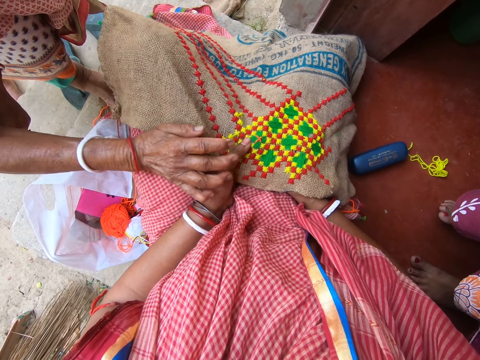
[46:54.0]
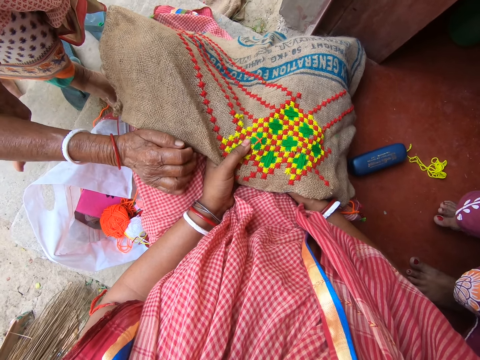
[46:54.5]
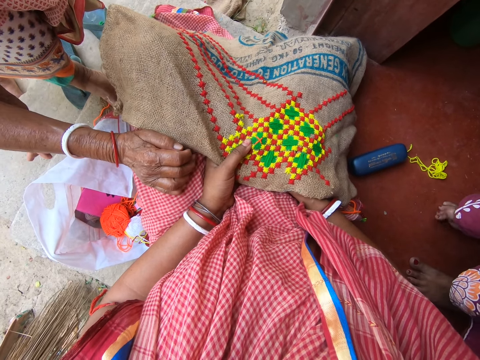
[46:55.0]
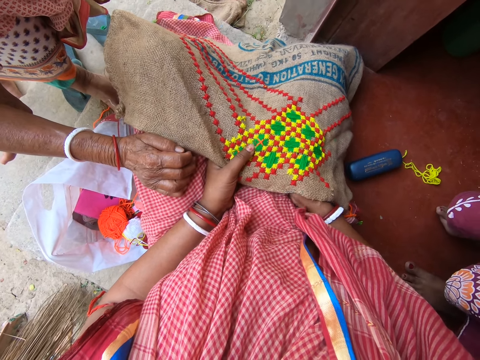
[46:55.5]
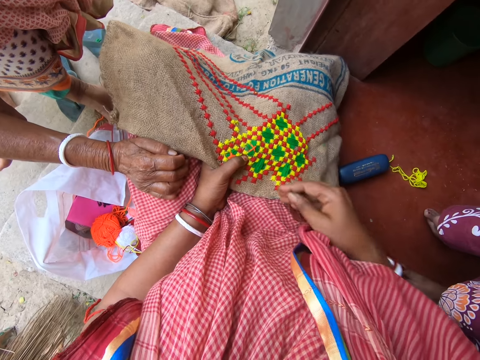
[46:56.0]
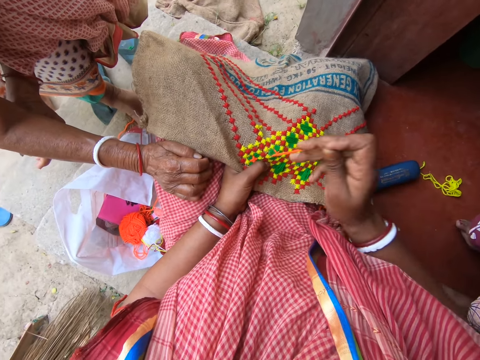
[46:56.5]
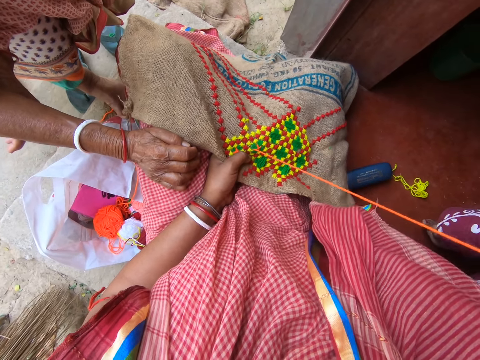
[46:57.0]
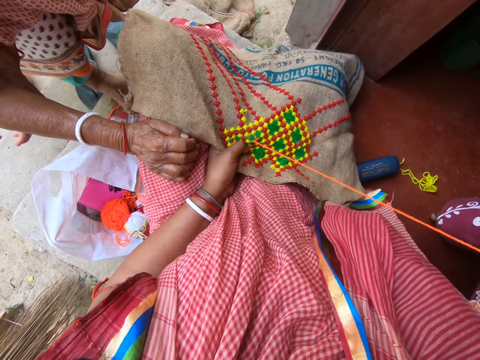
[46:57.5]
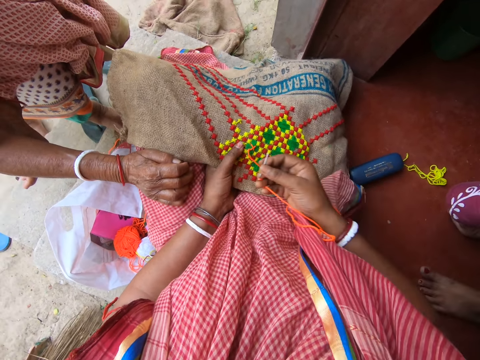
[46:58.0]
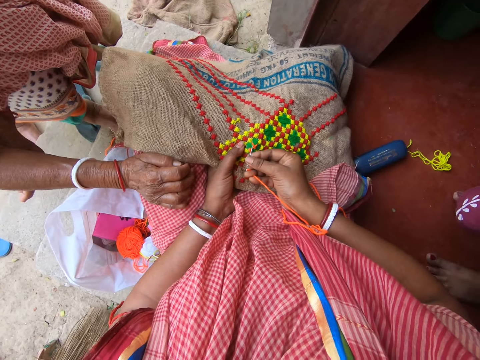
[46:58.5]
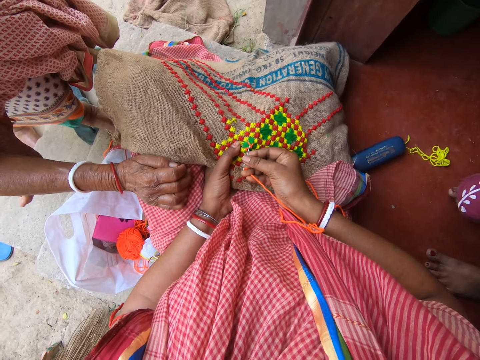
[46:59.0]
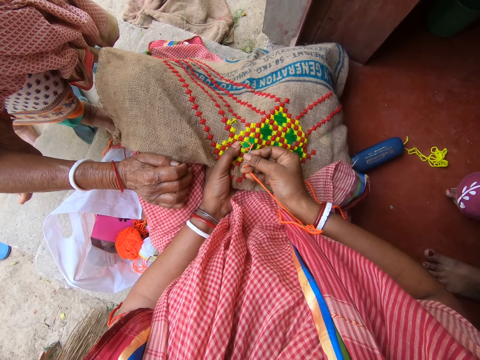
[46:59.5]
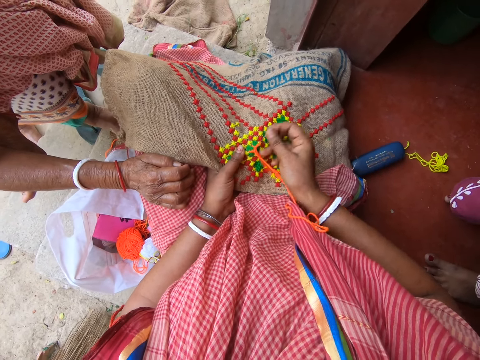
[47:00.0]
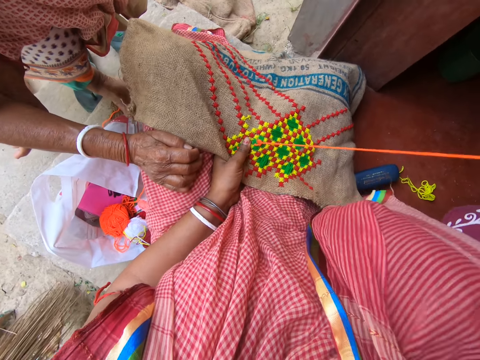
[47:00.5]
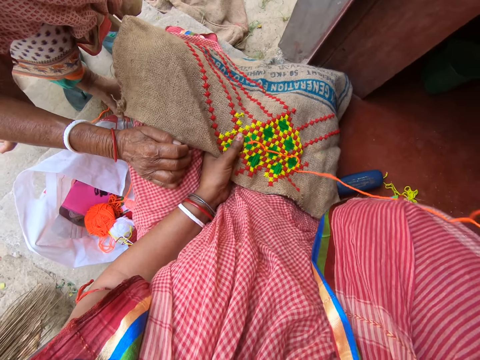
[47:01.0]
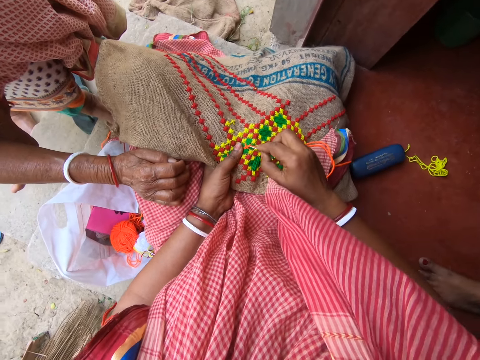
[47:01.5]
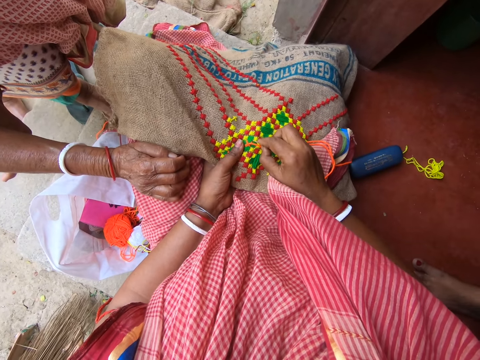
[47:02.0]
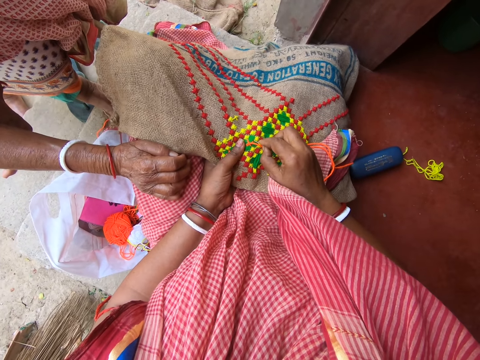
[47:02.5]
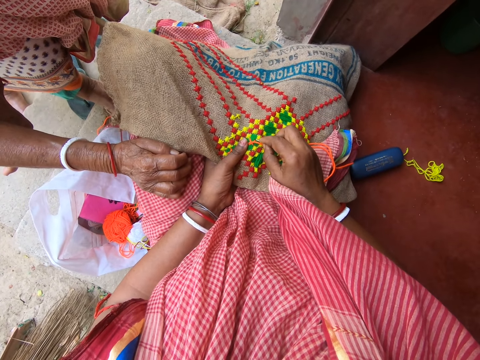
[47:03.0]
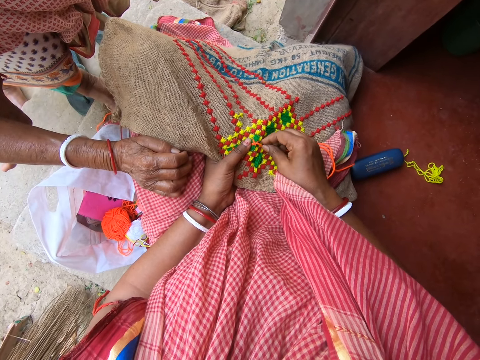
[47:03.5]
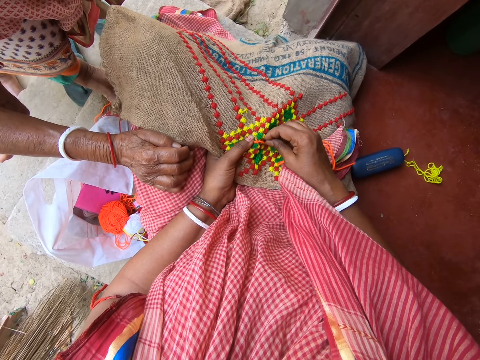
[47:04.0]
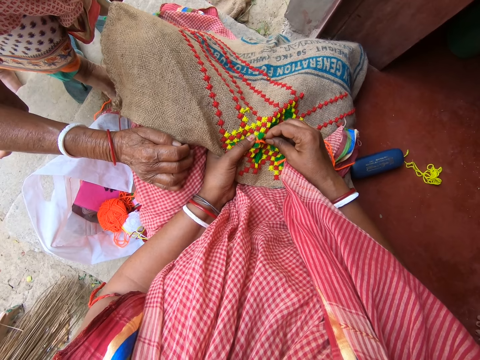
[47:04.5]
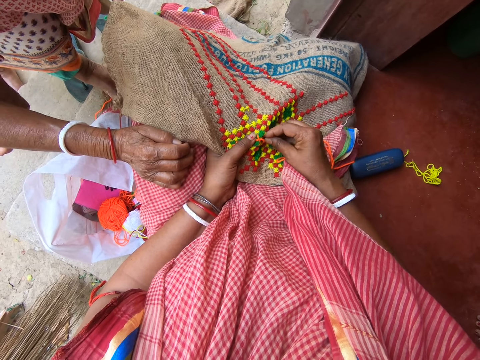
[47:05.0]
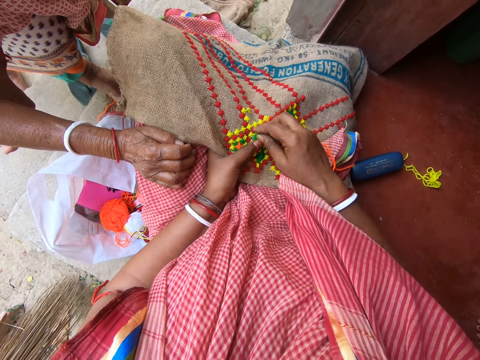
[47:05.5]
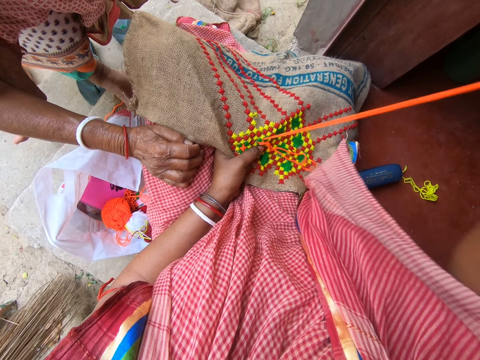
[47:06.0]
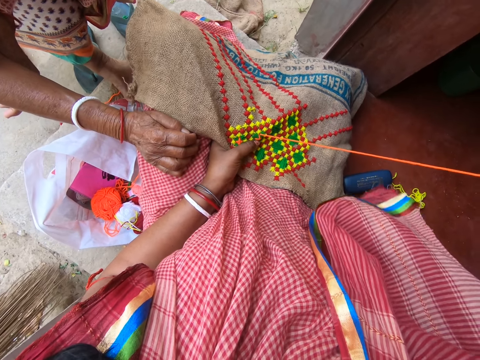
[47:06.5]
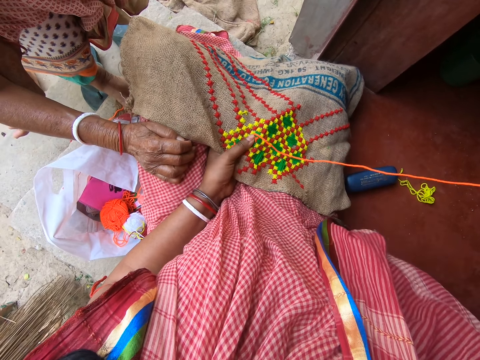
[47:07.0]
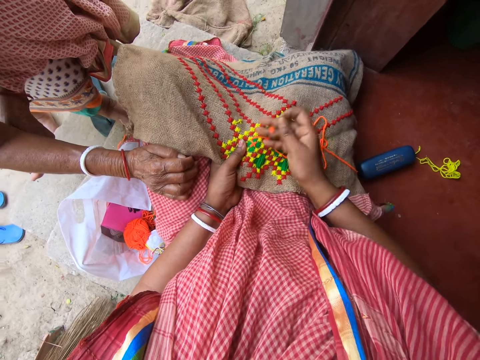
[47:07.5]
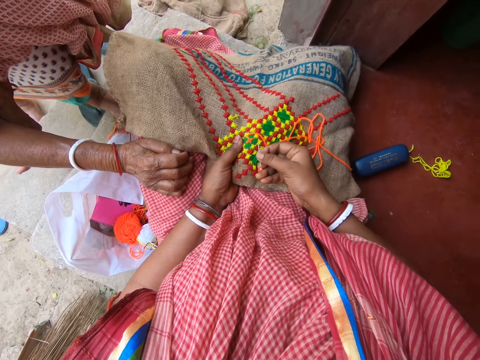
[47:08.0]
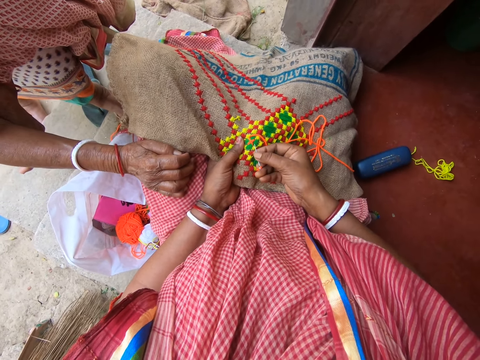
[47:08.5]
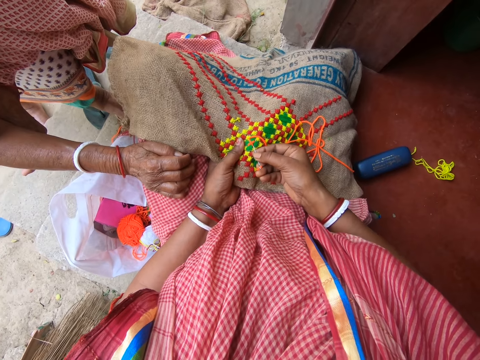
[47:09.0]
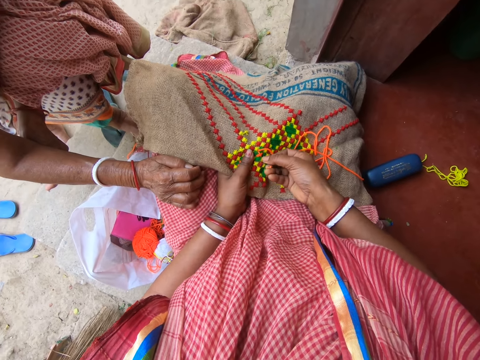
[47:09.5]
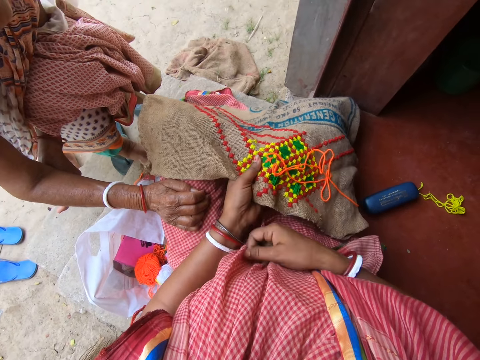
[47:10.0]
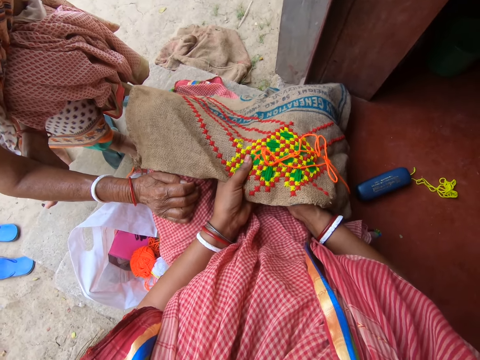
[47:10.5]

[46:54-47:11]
The camera wearer speaks to the woman. She embroiders on the jute fabric or cloth in her left hand with the needle in her right hand. She speaks to the woman. She sews the cloth with the thread.

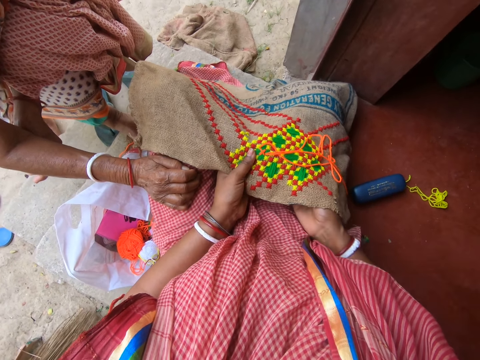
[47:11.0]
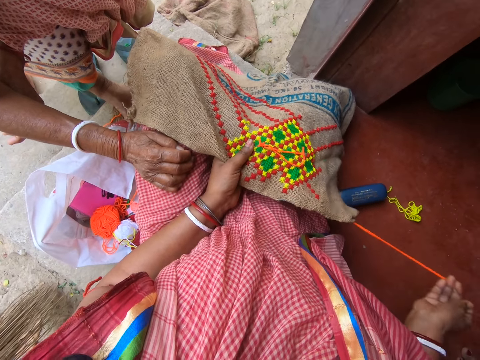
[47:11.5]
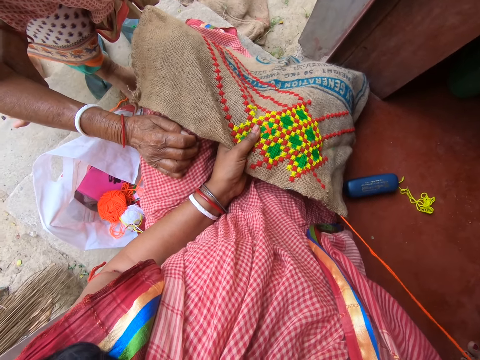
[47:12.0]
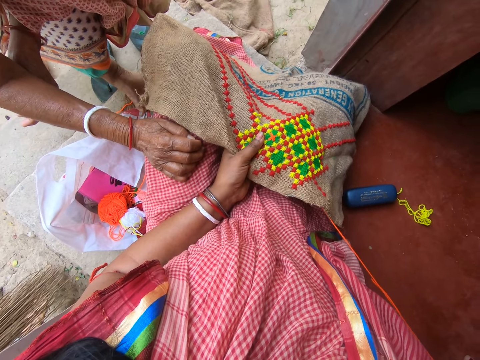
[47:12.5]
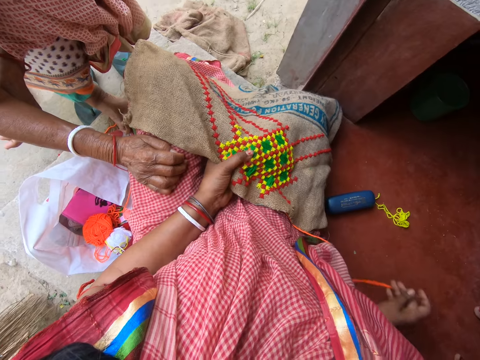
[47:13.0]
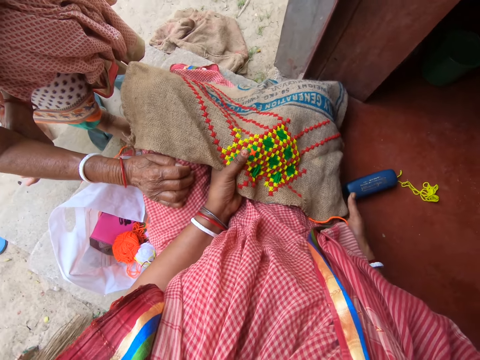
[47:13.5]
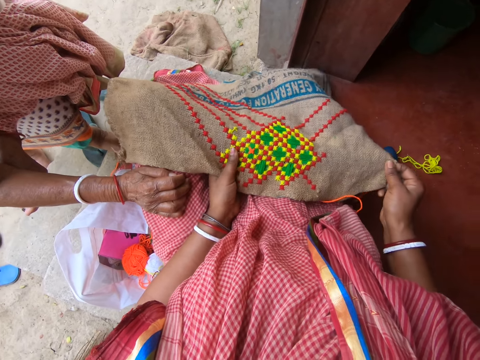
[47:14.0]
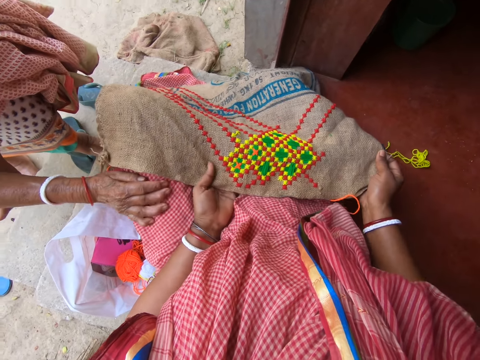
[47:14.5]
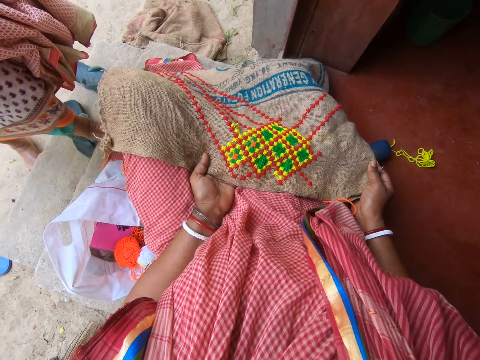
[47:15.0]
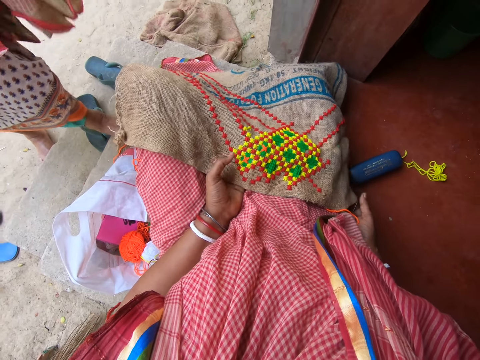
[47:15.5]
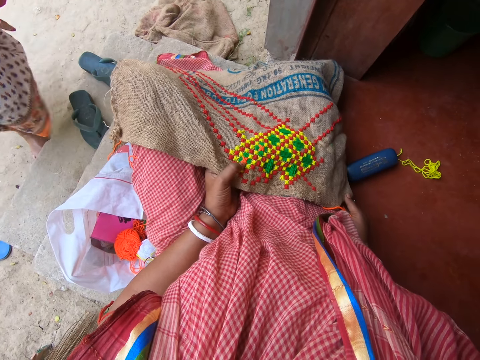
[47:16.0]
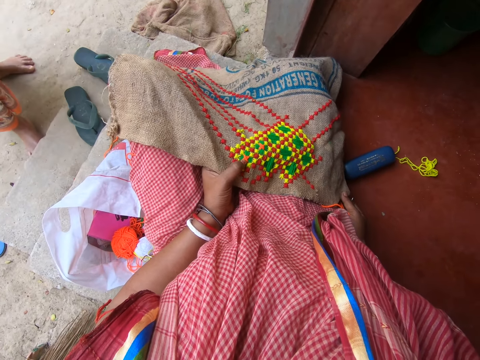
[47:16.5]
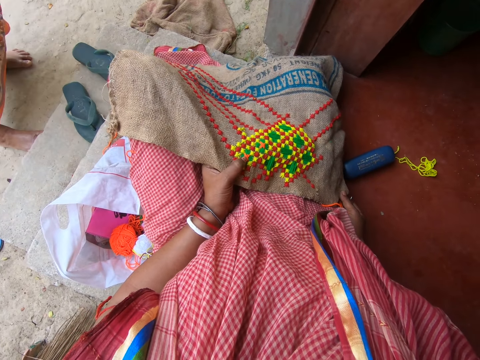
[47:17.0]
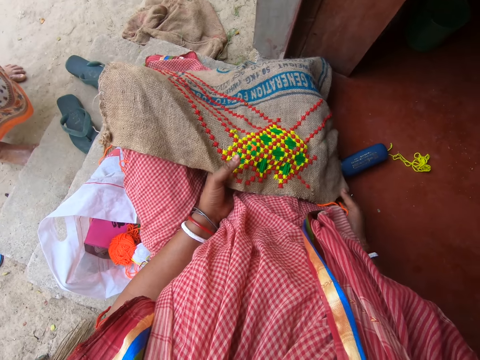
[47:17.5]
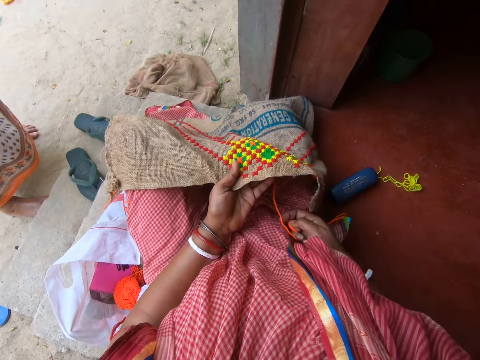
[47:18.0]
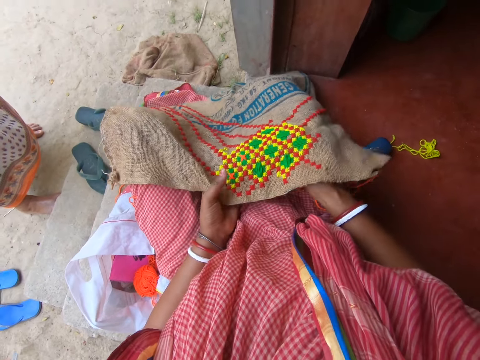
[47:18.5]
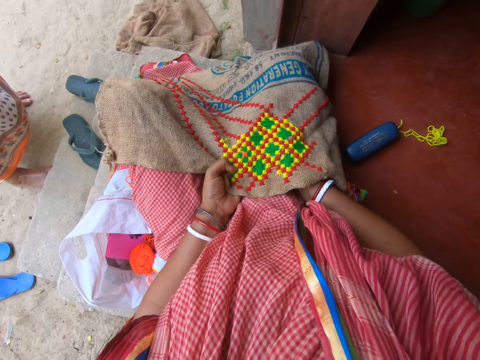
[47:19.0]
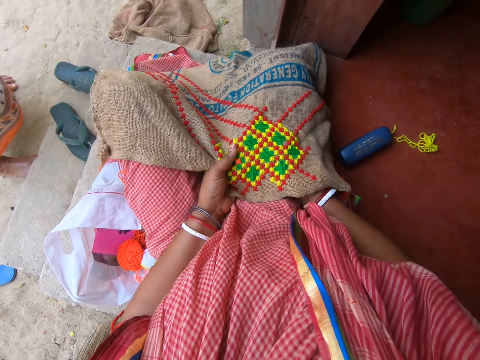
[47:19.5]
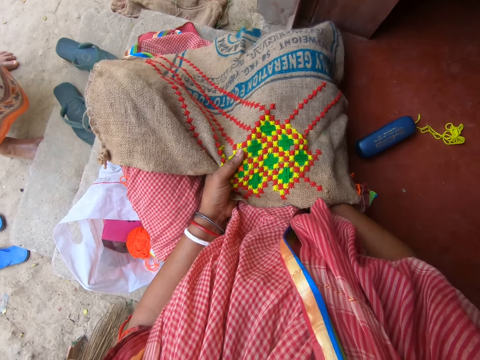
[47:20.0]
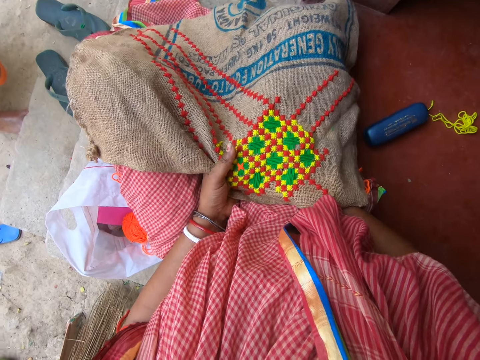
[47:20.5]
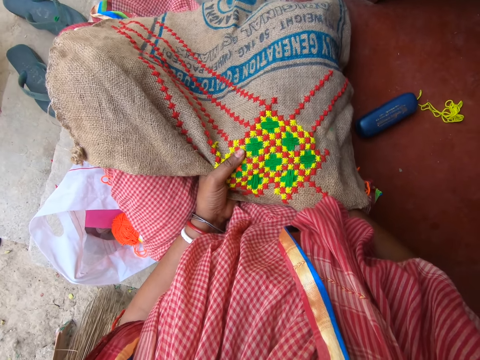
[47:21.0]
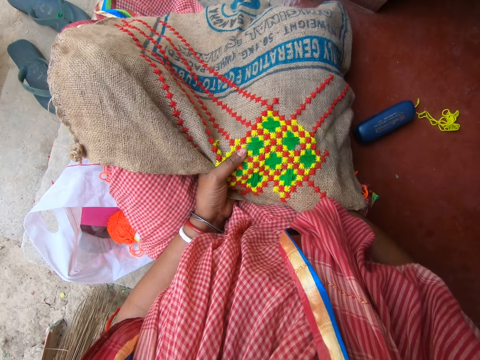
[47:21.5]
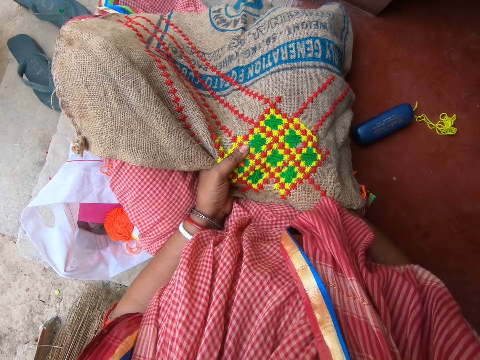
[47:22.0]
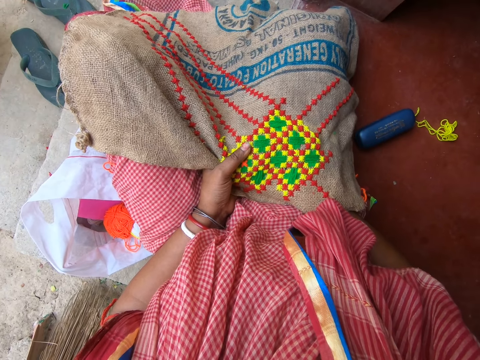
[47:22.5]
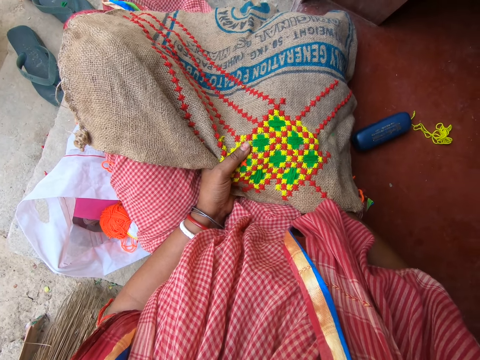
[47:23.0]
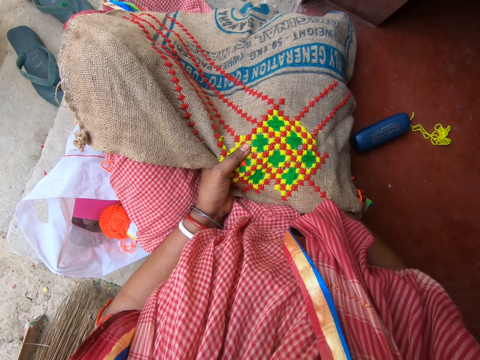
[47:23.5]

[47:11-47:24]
The camera wearer adjusts the jute fabric or cloth on both legs with both hands. A woman speaks to the camera wearer. The camera wearer speaks to the woman. She moves the cloth. She embroiders on the jute fabric in her left hand with the needle in her right hand.
